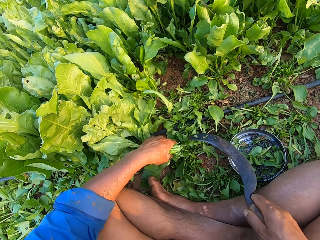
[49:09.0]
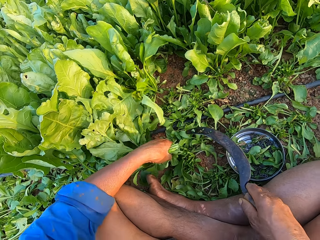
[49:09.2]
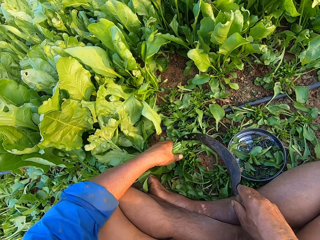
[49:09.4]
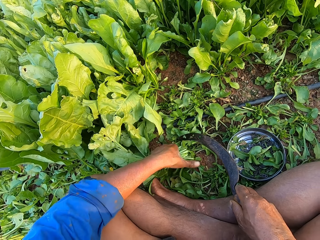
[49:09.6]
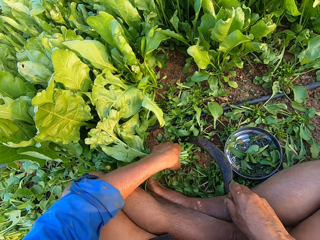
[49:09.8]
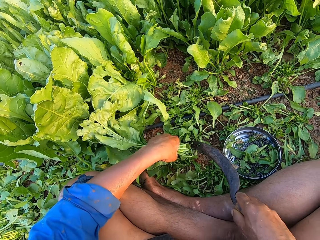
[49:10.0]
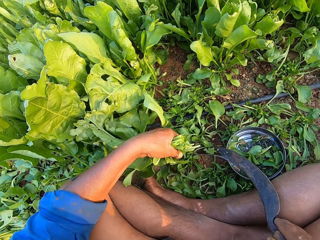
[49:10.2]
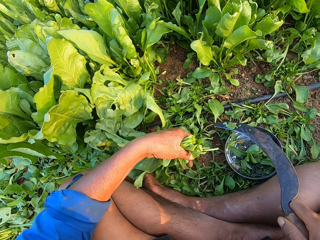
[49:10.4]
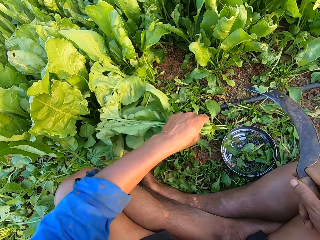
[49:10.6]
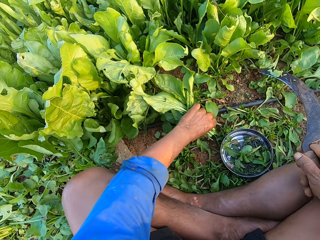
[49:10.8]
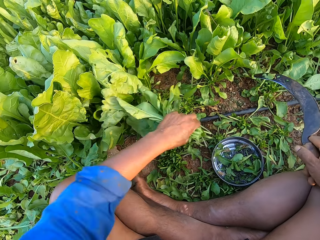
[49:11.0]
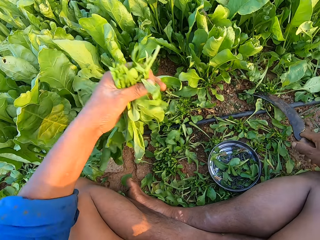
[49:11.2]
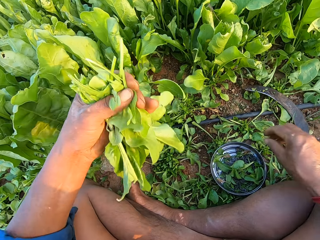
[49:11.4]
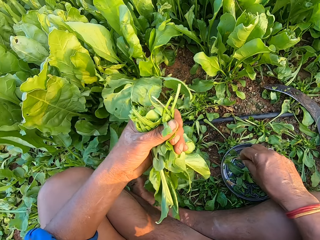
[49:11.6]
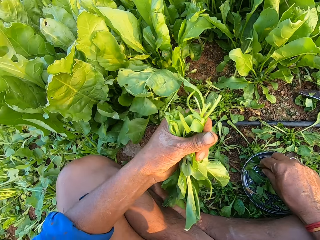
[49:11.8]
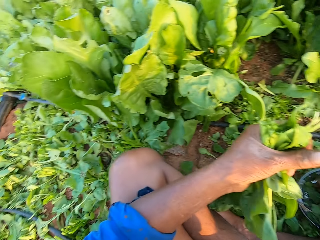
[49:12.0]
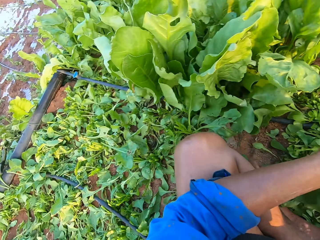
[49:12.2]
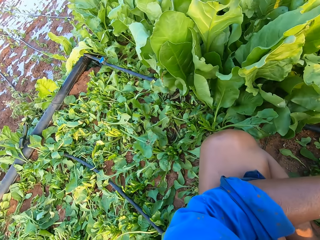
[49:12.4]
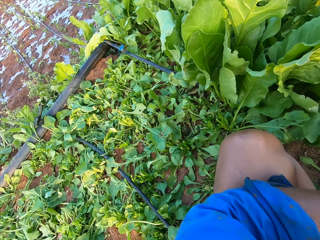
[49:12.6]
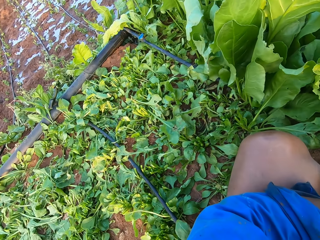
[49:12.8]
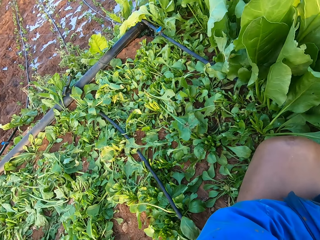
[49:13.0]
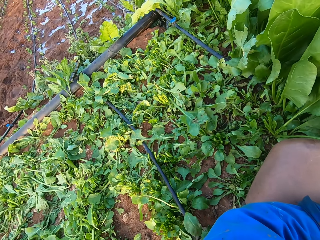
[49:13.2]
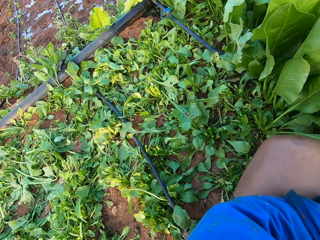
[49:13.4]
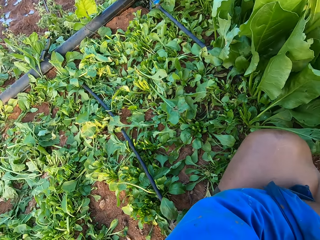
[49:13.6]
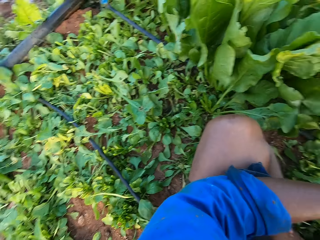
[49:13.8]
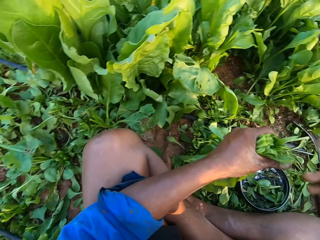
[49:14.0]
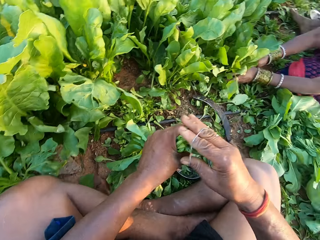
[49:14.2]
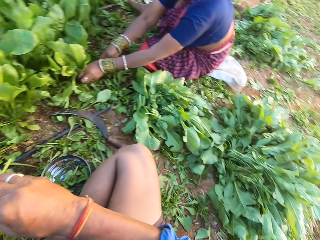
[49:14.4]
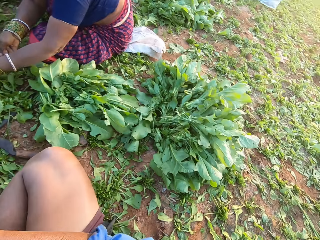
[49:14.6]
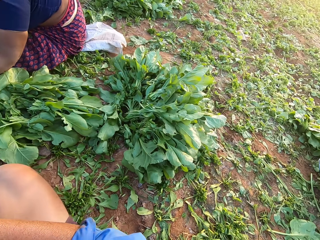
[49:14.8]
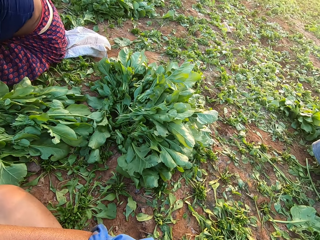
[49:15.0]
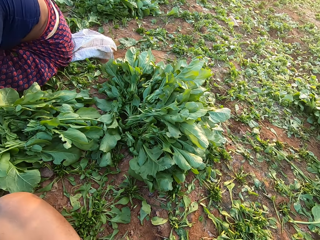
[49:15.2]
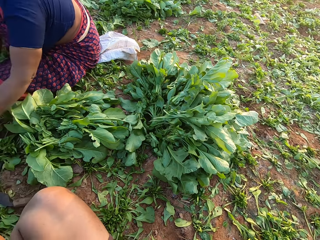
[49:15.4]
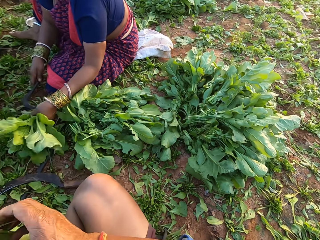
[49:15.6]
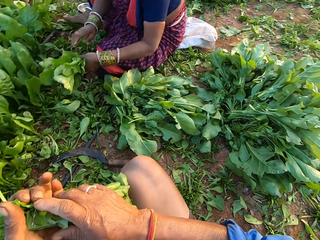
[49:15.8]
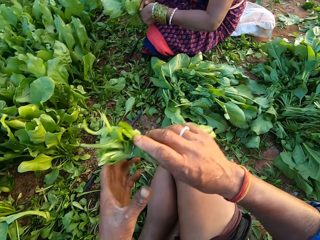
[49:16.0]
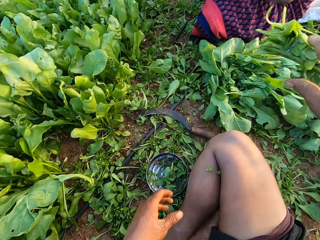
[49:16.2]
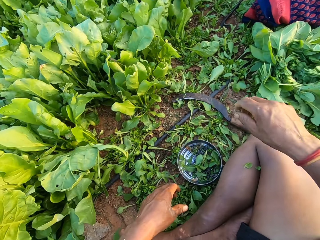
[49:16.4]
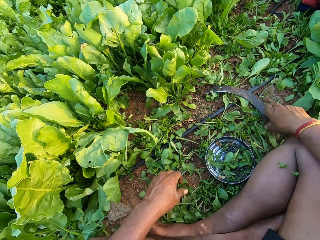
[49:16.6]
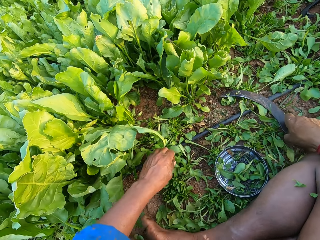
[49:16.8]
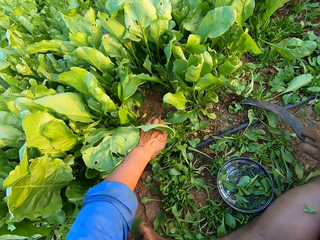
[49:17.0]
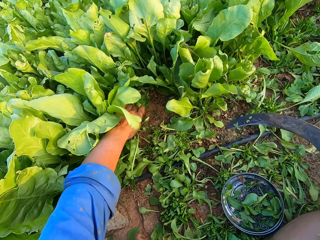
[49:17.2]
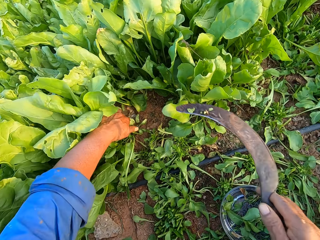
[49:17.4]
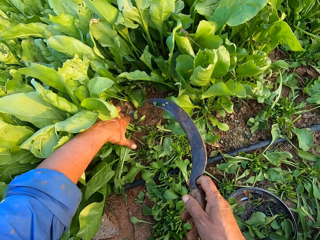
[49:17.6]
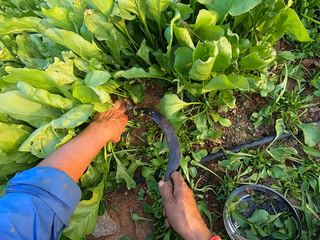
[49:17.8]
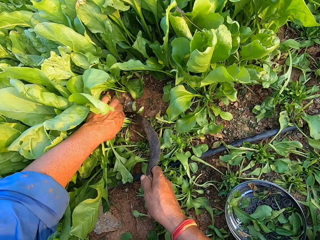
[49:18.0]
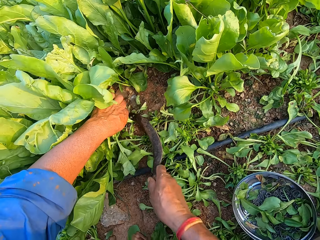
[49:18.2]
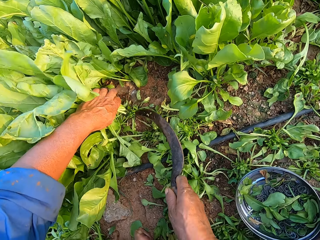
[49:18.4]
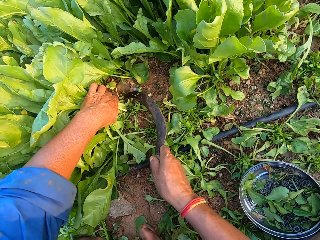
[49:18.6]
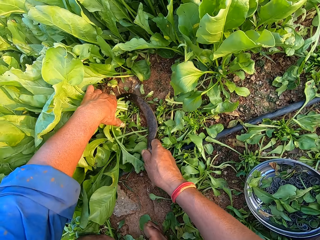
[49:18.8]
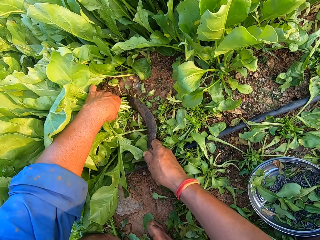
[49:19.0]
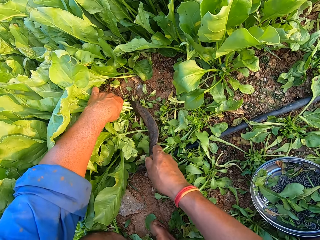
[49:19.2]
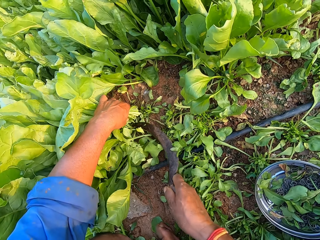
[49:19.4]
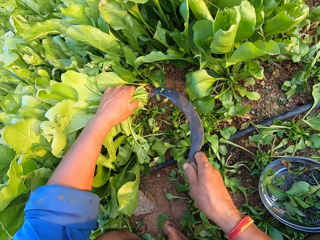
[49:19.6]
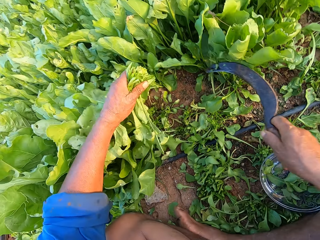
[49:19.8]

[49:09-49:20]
The camera wearer drops the sickle on the ground with his right hand. He picks a rubber band from the bowl on the ground with his right hand. He touches kales. He looks around. The woman holds some vegetables with her left hand. She cuts the vegetables in her left hand with a knife in her right hand. The camera wearer passes the vegetables from his left hand to his right hand. He drops the vegetables on a pile of vegetables on the ground. He picks the sickle from the ground with his right hand. He holds some vegetables with his left hand. He cuts the vegetables in his left hand with the sickle in his right hand.

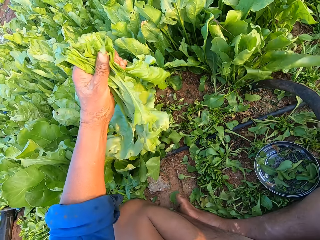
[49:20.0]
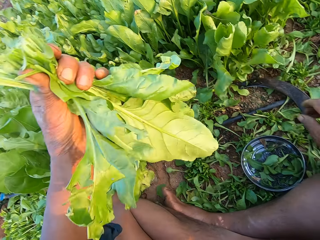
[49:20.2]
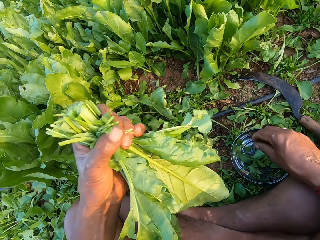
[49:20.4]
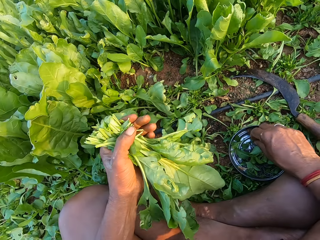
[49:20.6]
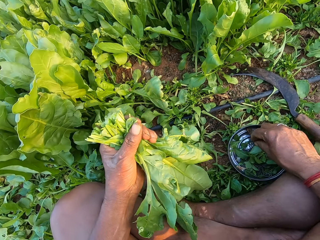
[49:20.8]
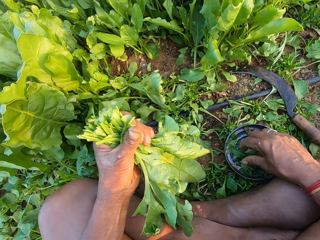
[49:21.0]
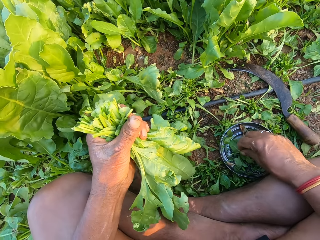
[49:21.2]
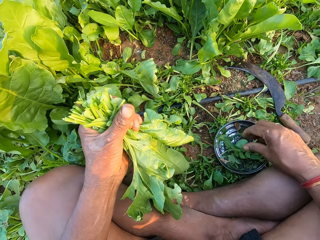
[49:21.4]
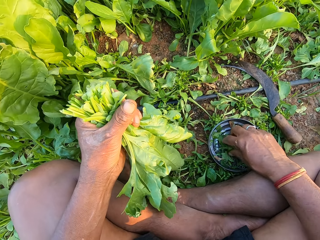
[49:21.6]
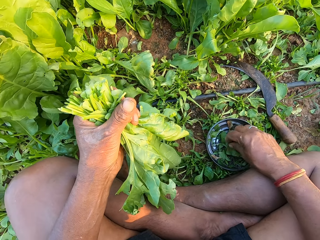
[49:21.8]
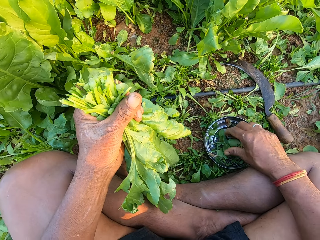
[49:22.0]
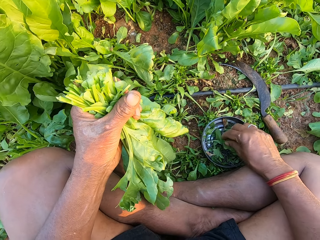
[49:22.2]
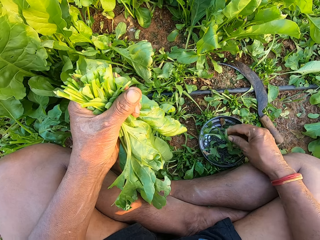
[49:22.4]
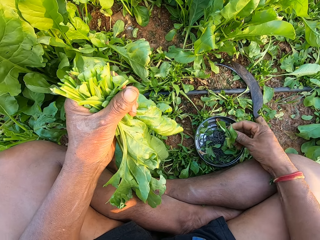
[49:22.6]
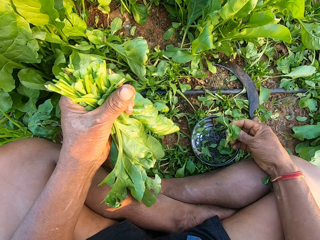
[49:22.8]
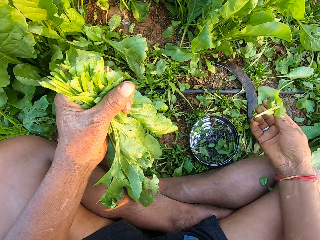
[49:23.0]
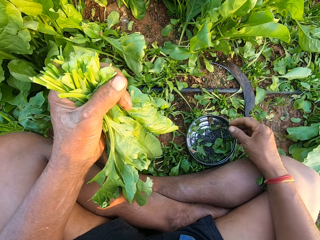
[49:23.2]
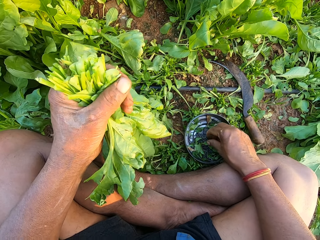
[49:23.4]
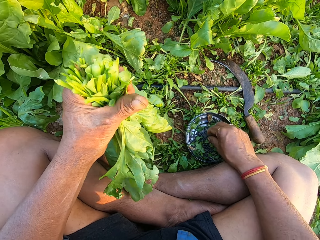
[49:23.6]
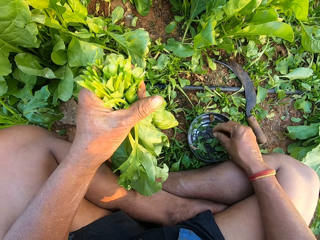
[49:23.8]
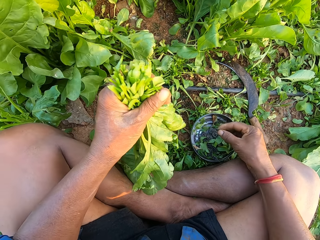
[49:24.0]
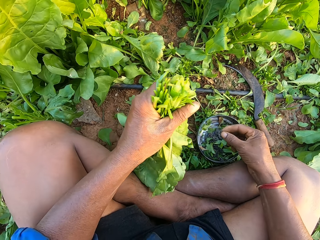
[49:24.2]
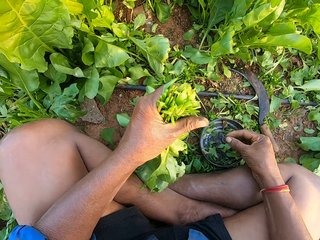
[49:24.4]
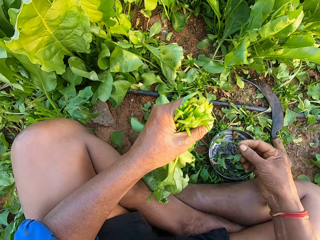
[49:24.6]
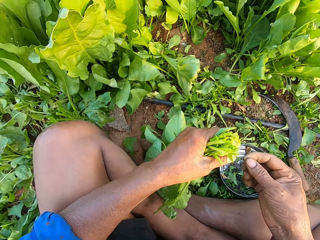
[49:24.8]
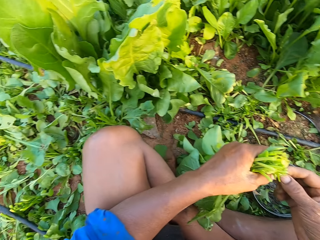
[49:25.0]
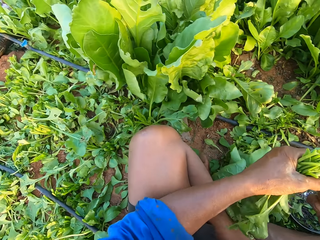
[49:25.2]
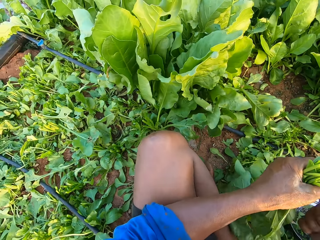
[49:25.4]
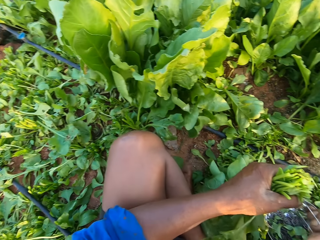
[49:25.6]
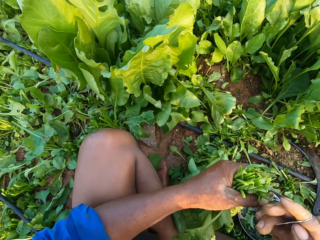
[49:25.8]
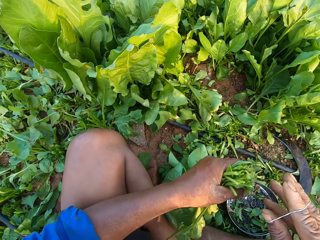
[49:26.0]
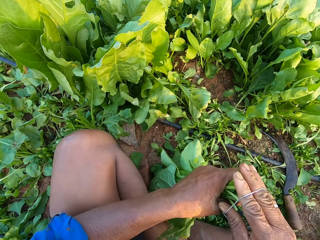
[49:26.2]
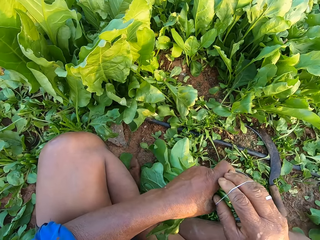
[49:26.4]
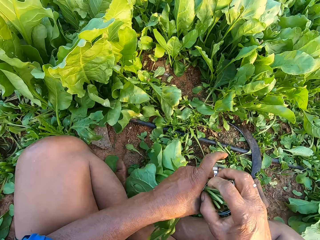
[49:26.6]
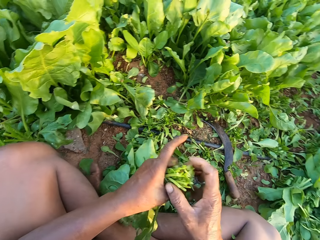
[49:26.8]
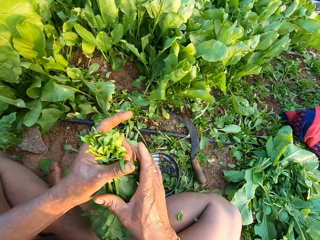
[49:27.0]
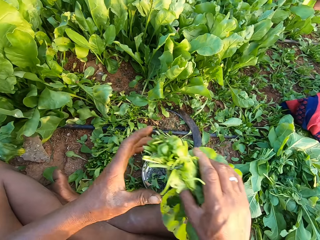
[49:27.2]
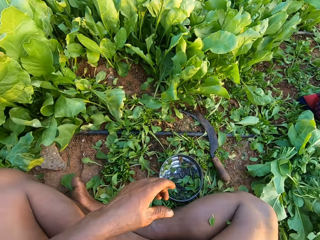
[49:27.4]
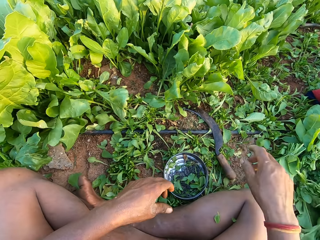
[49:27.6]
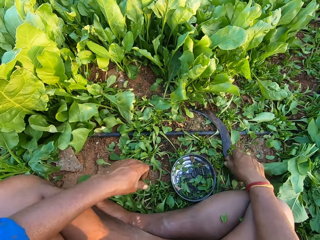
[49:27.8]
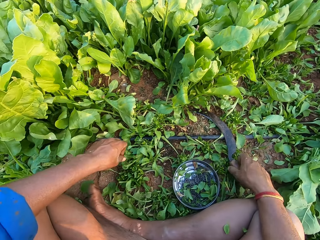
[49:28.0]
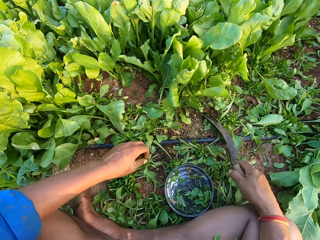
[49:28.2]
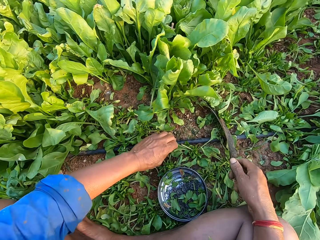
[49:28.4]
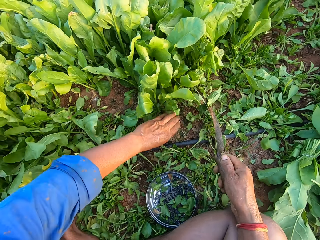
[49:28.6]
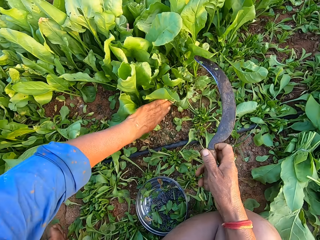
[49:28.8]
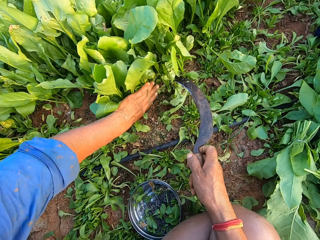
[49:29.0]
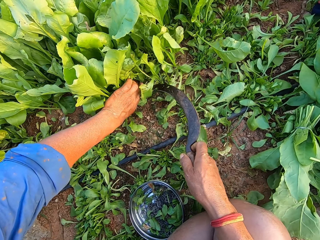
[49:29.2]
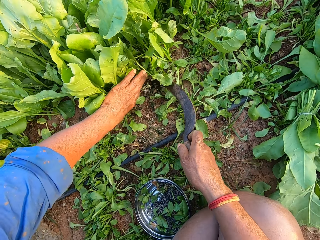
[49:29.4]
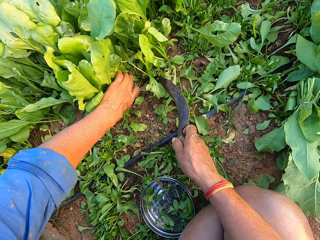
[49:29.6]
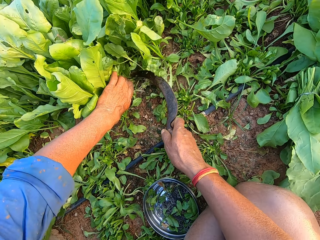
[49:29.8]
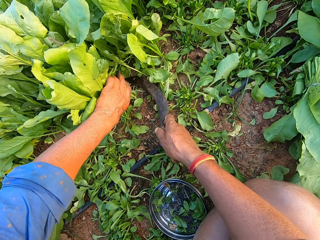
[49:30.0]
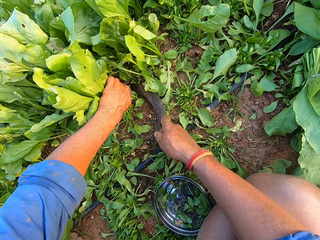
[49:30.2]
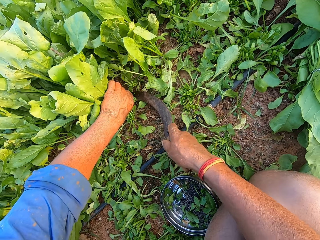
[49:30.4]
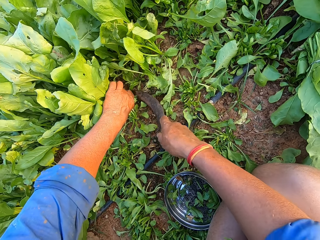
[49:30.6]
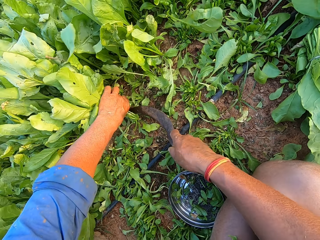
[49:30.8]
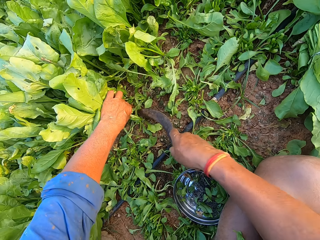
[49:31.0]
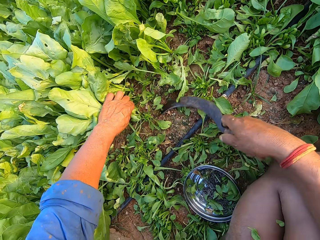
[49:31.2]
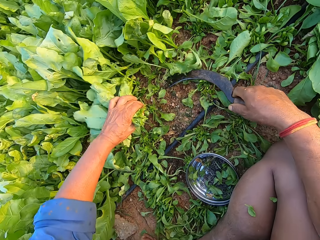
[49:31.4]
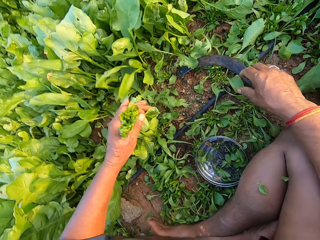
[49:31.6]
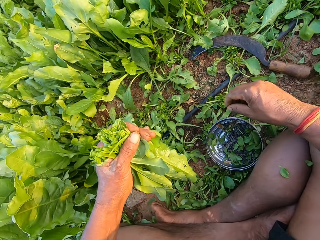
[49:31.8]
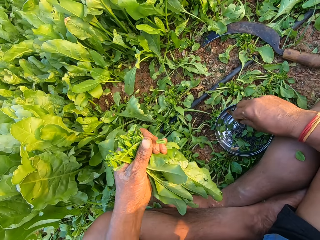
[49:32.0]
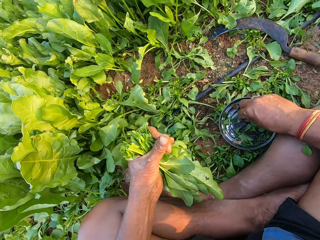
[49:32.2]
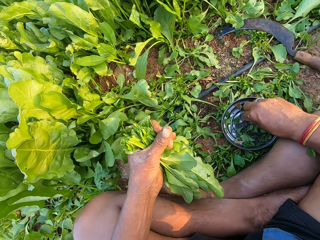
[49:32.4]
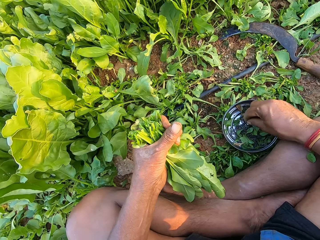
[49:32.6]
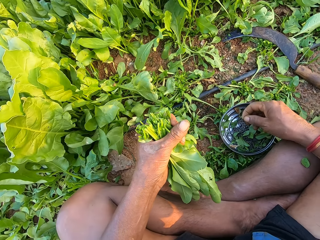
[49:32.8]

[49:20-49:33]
The camera wearer touches kales. He picks some leaves out of the bowl on the ground with his right hand. He picks a rubber band from the bowl on the ground with his right hand. He ties the vegetables in his left hand with the rubber band in his right hand. He passes the vegetables from his left hand to his right hand. He picks the sickle from the ground with his right hand. He holds some vegetables with his left hand. He cuts the vegetables in his left hand with the sickle in his right hand. He places the sickle on the ground with his right hand.
